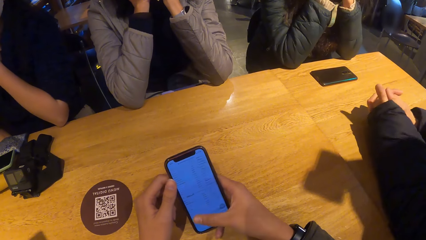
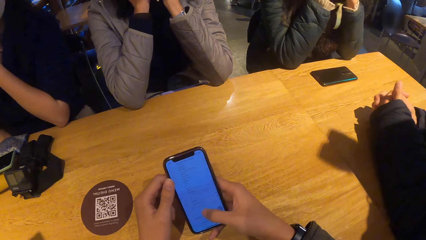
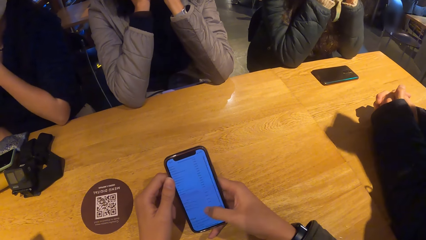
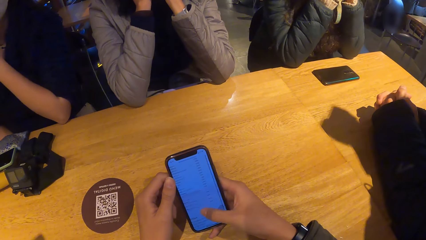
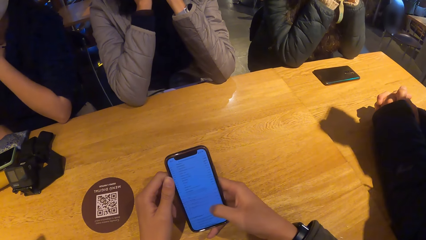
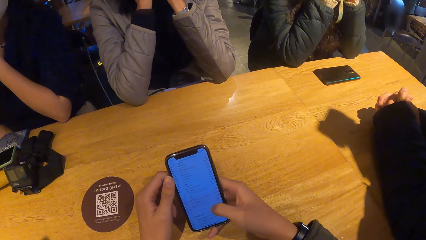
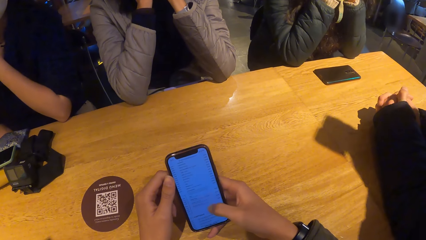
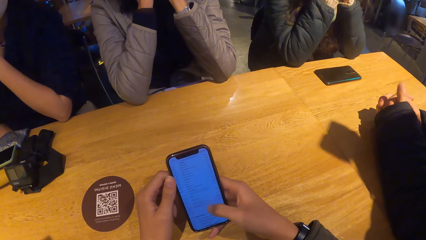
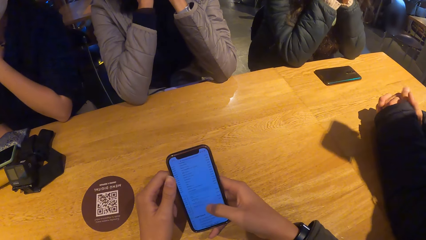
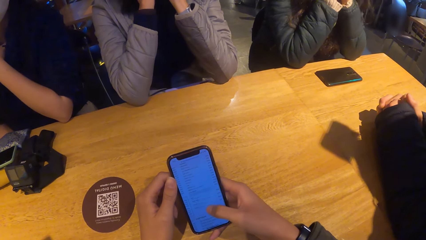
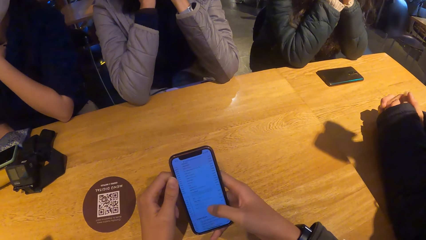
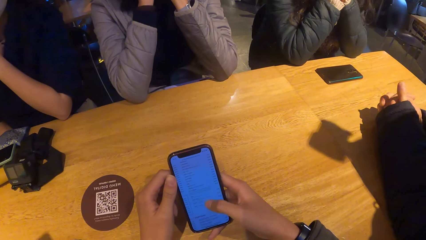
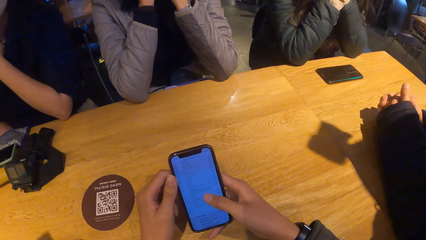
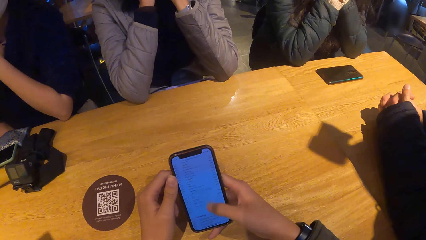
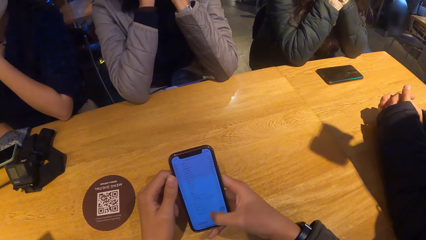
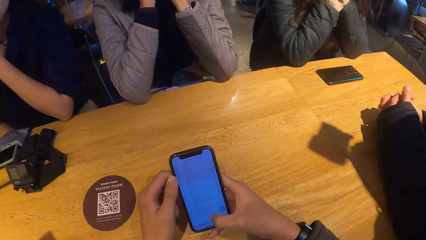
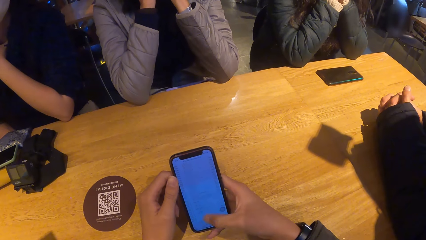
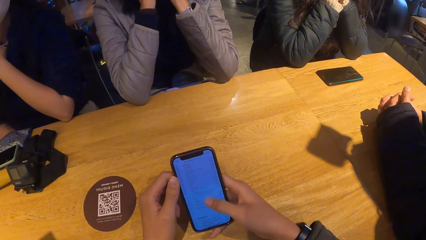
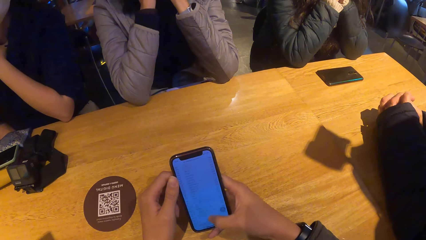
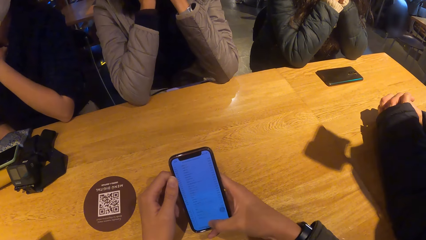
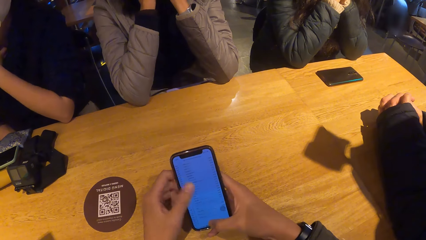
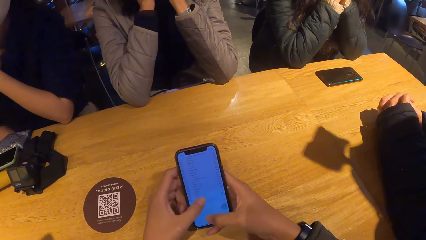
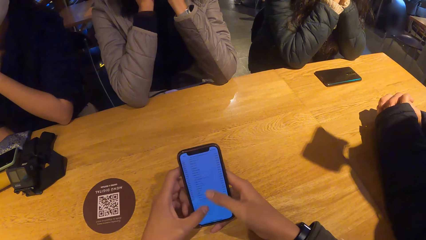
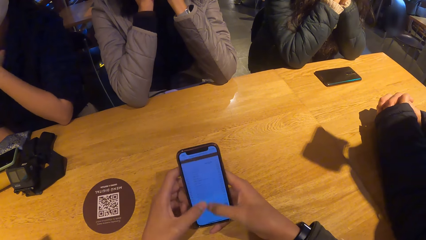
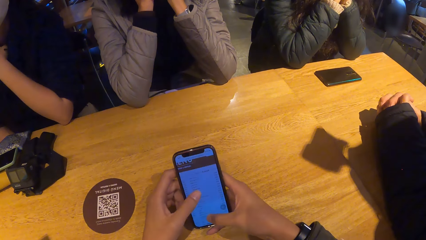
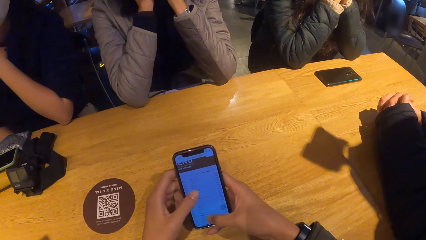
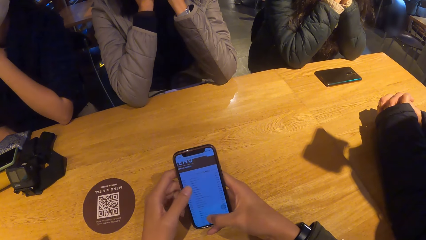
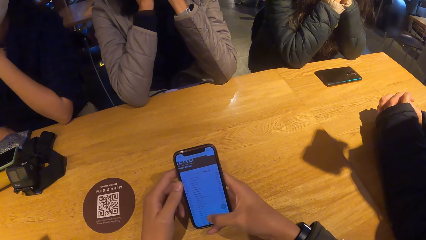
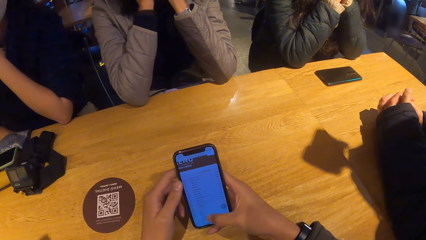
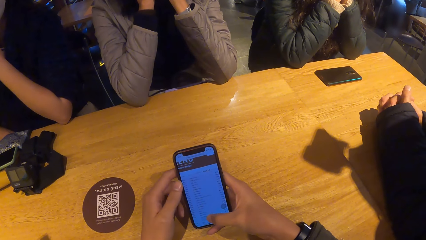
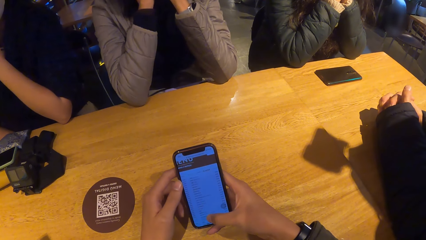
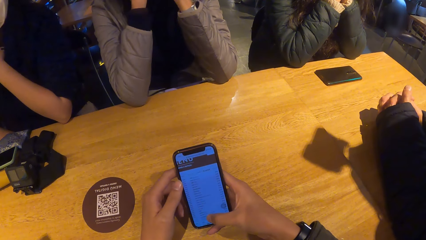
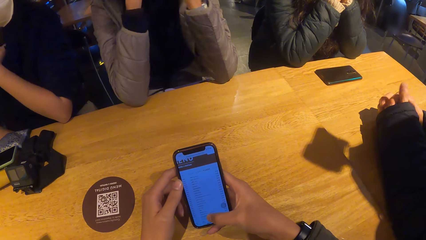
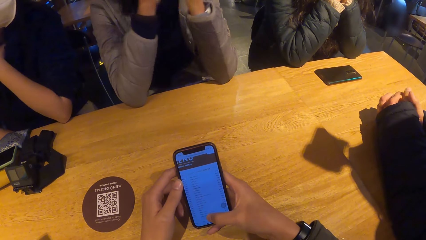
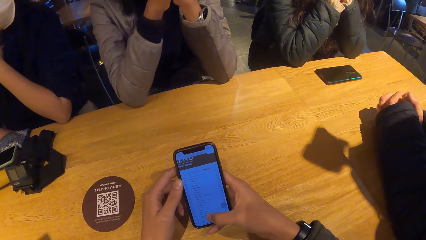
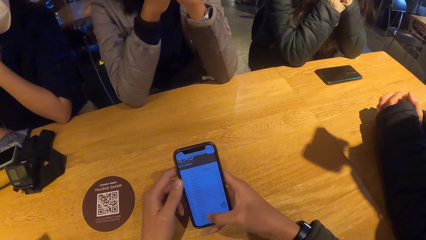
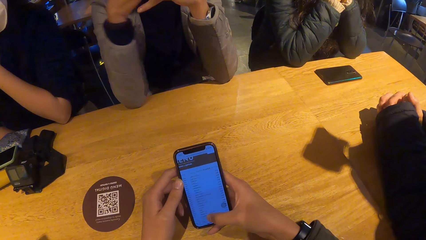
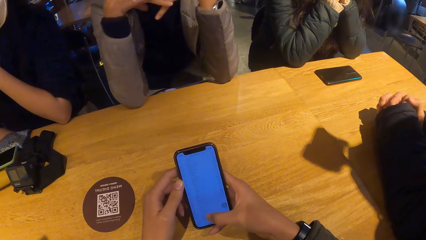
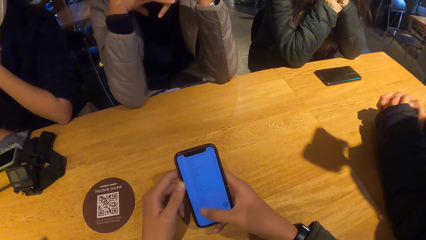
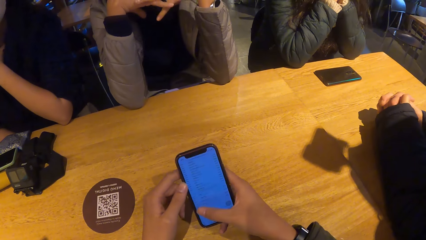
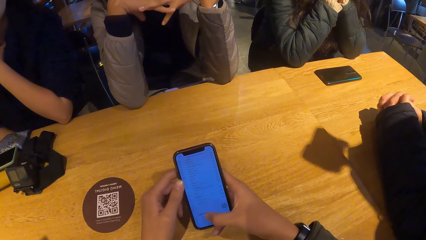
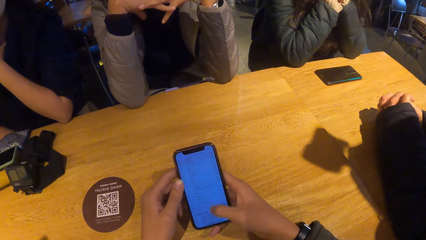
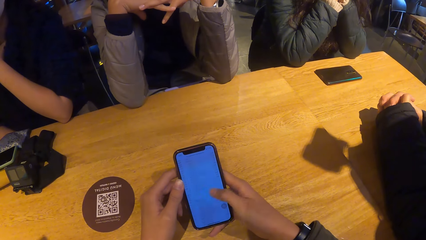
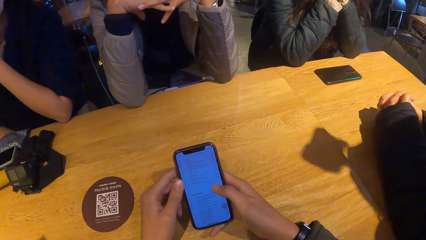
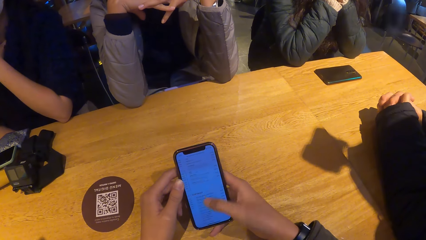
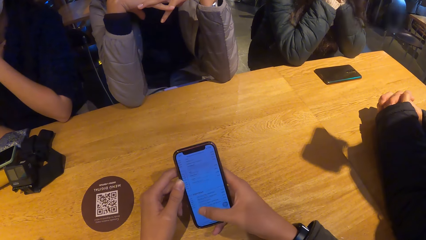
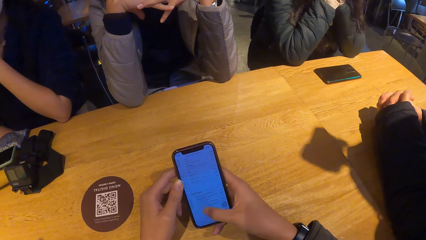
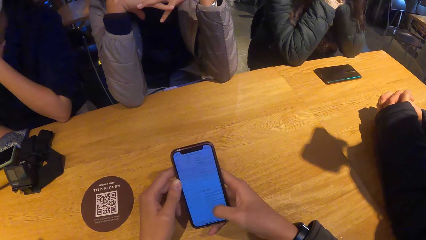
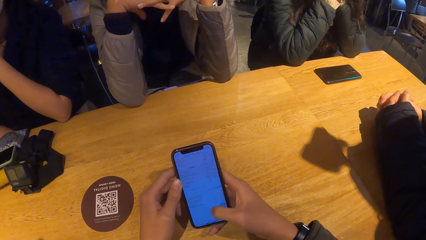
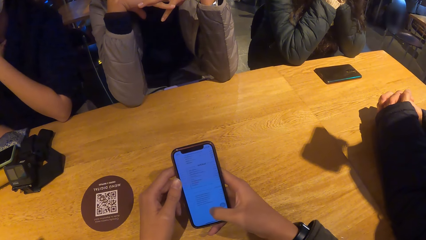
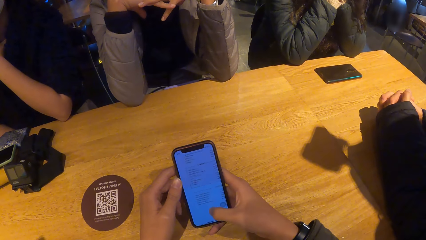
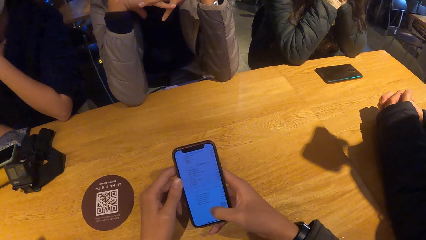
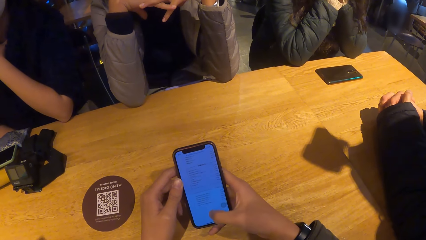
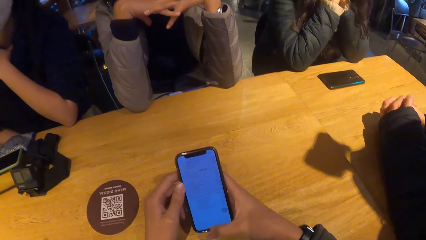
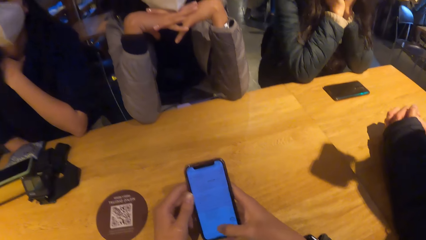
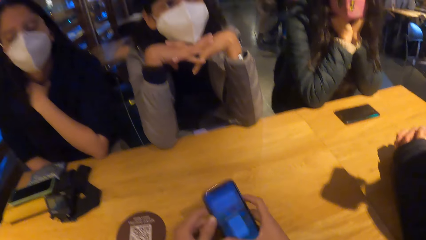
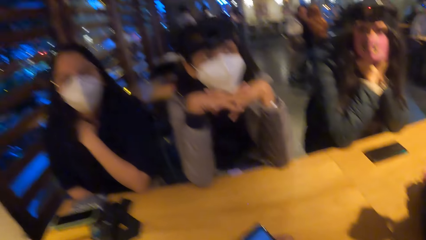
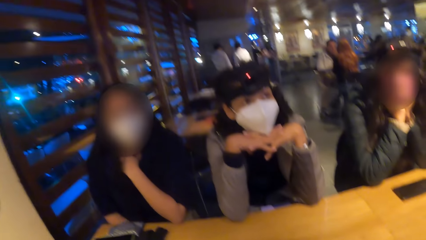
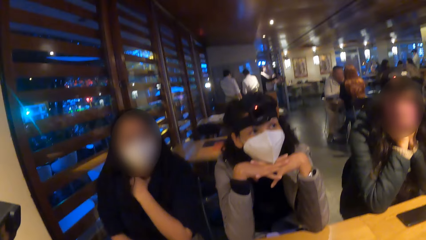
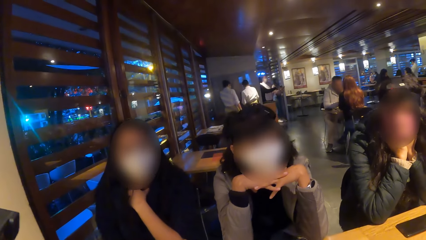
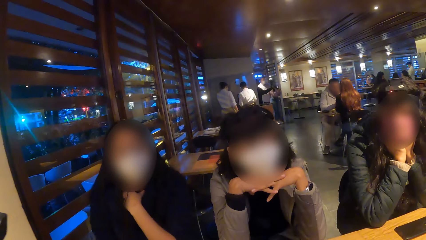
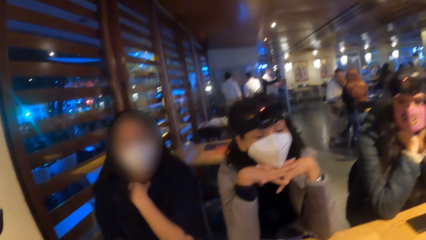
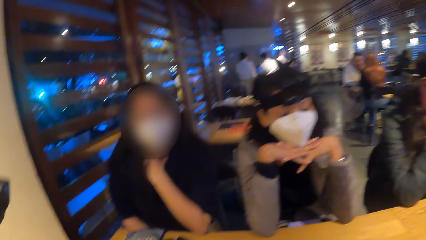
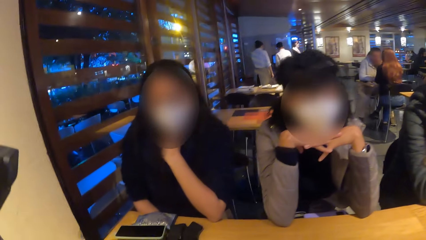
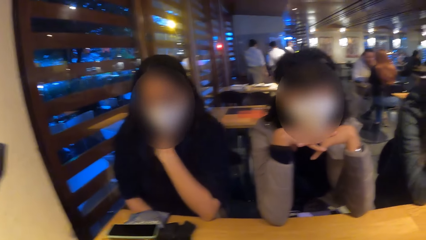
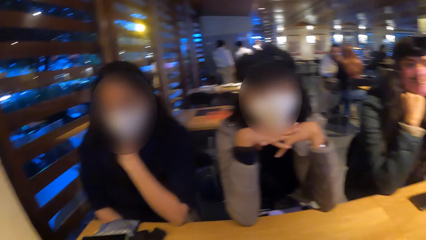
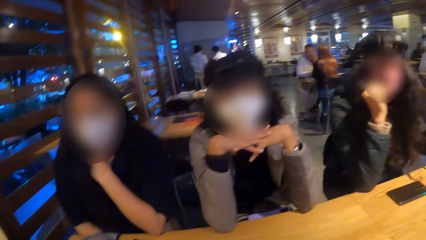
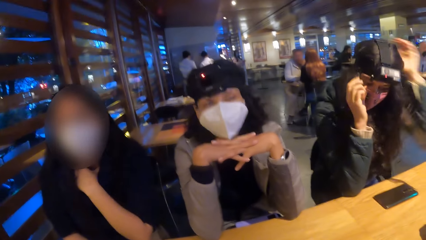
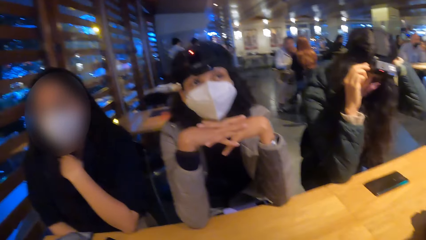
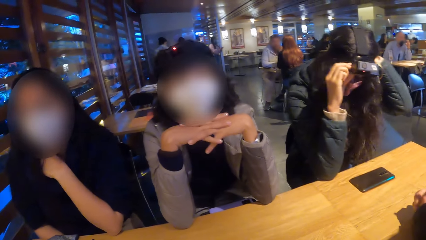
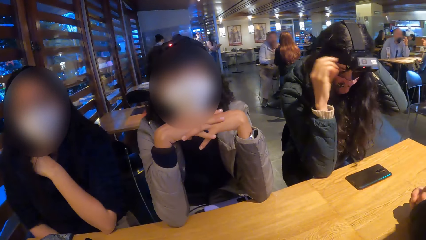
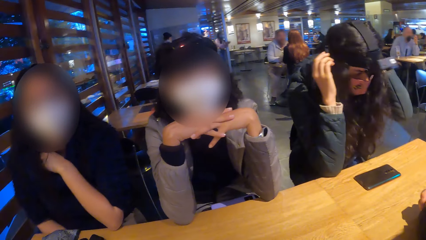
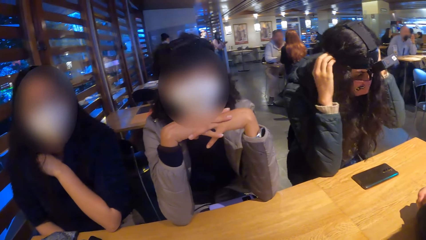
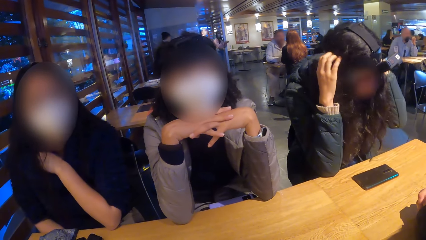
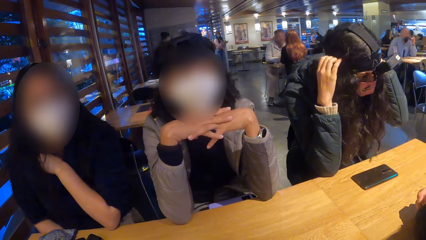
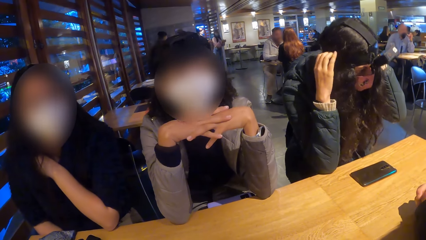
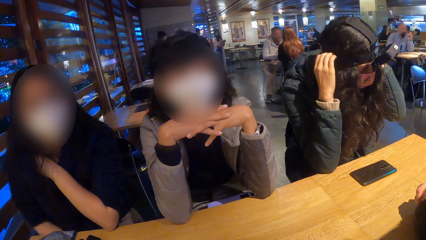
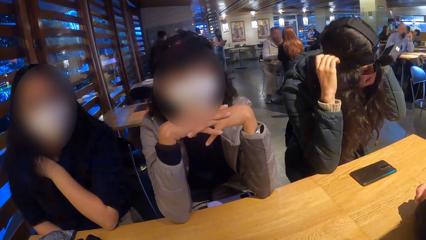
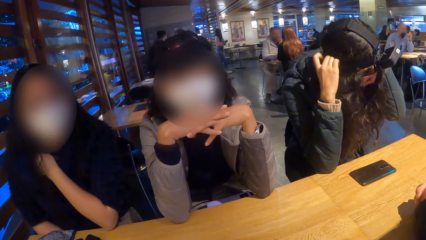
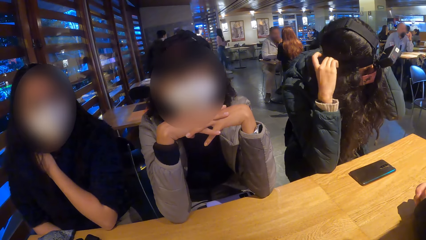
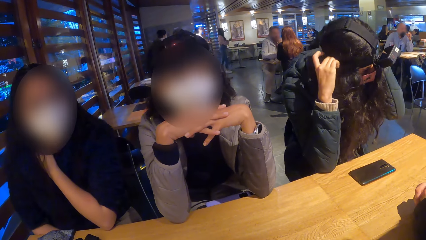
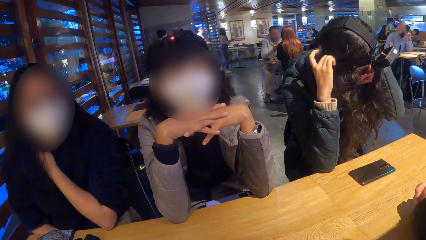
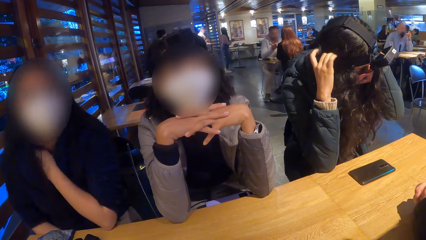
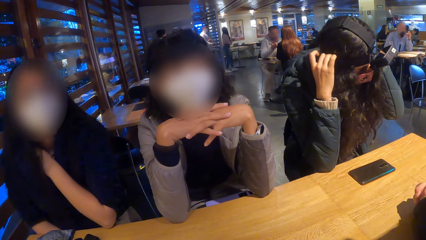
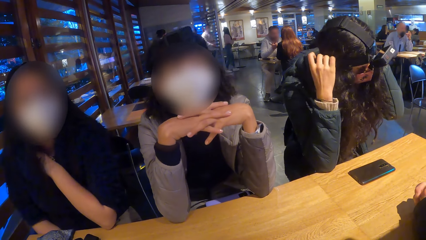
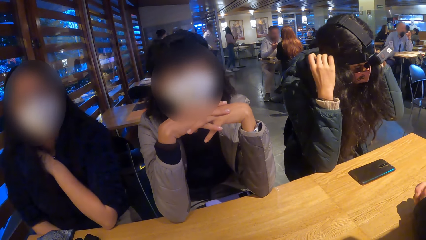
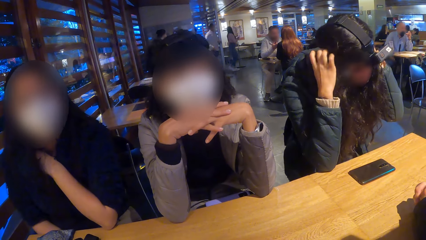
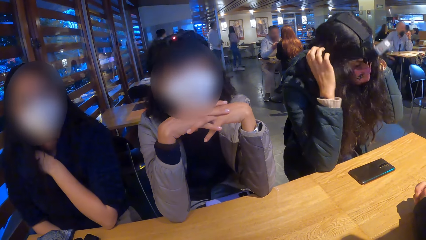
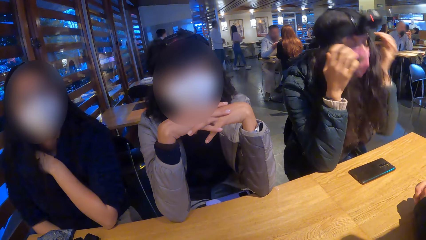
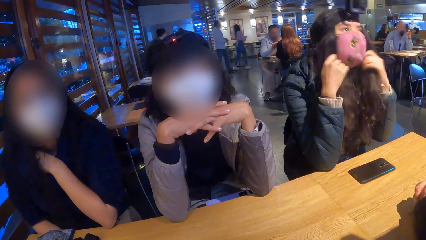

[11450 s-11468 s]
The camera wearer looks around the restaurant. A woman adjusts the camera on her head with both hands. The camera wearer looks at three women.
